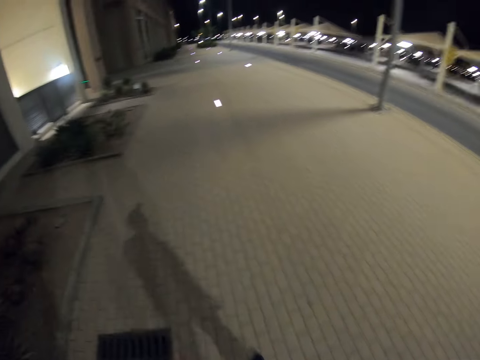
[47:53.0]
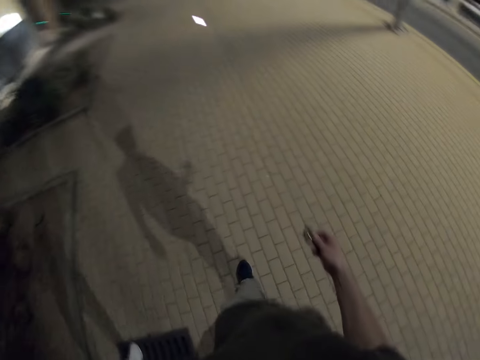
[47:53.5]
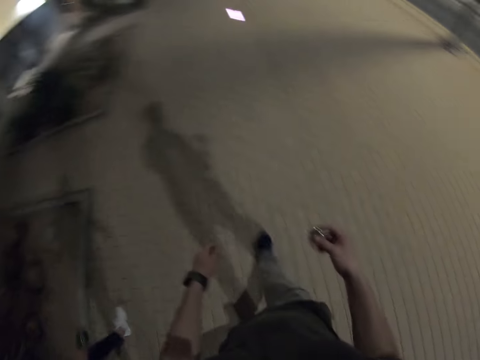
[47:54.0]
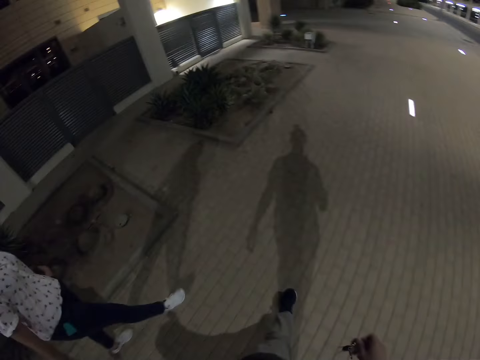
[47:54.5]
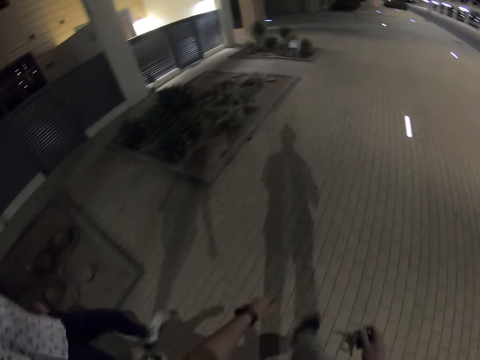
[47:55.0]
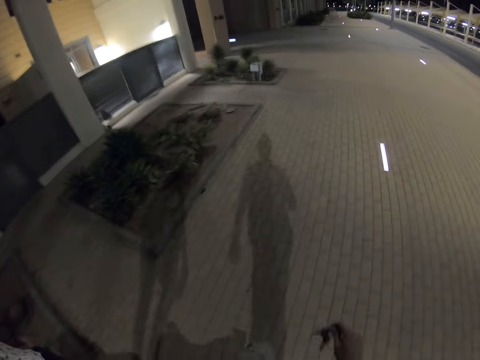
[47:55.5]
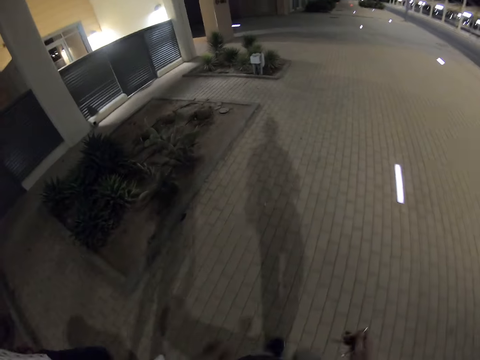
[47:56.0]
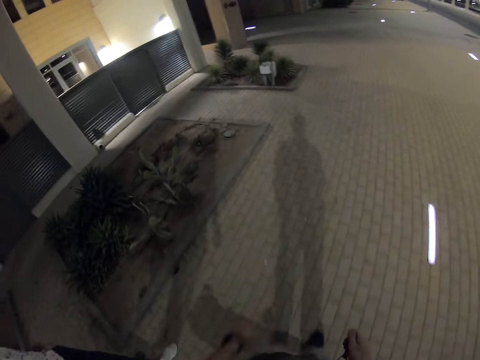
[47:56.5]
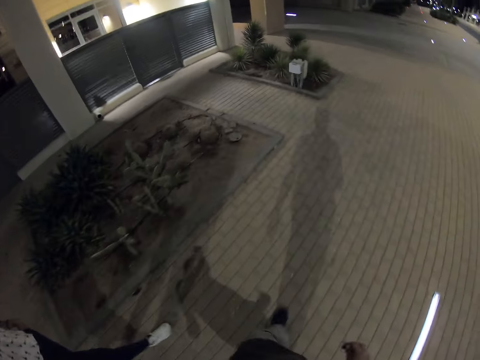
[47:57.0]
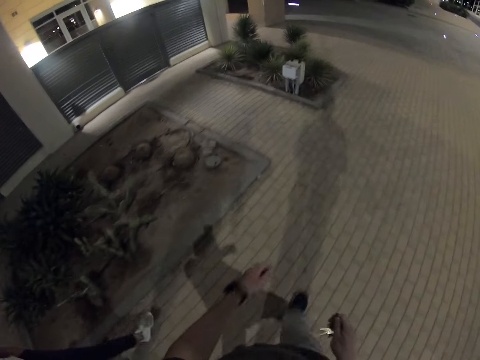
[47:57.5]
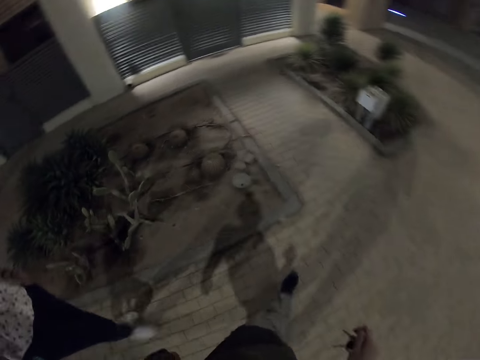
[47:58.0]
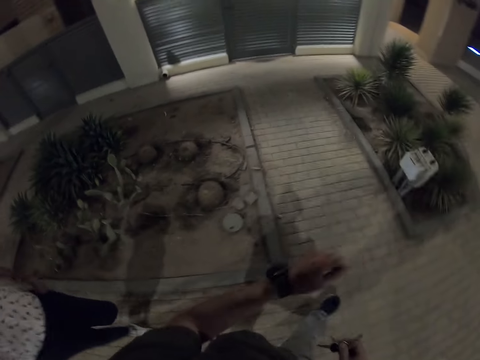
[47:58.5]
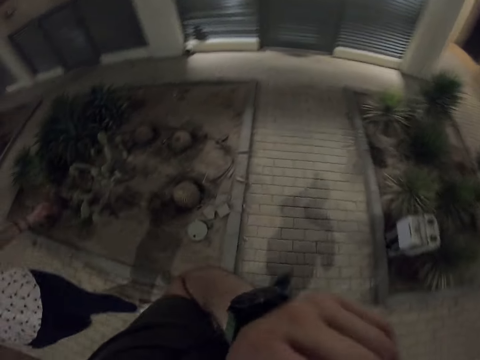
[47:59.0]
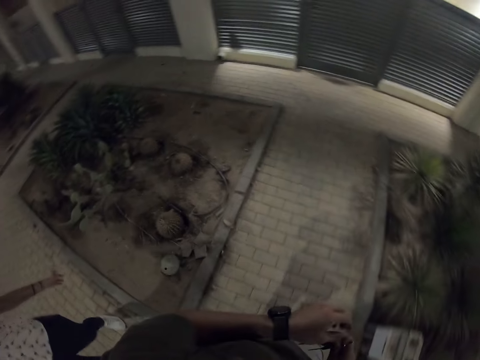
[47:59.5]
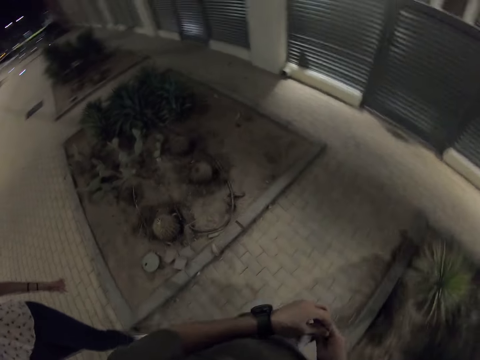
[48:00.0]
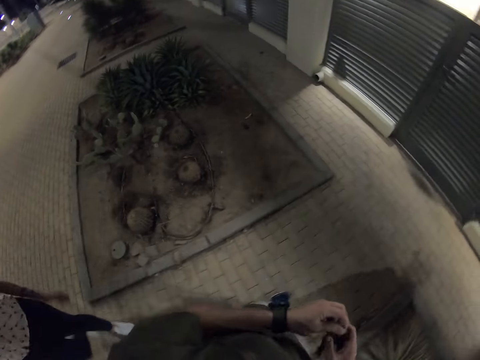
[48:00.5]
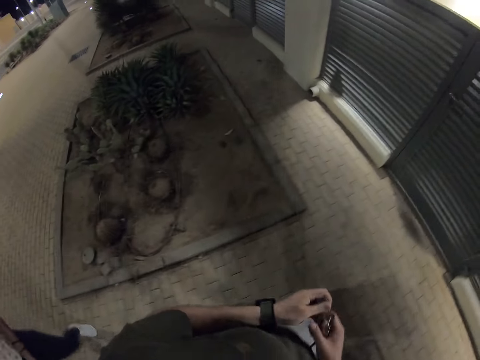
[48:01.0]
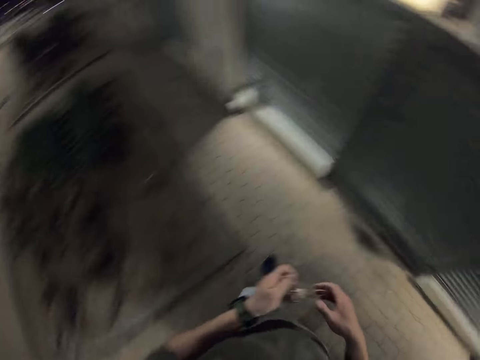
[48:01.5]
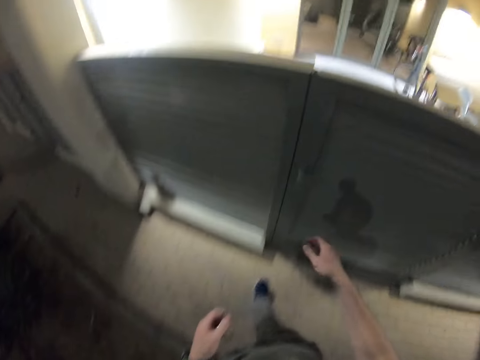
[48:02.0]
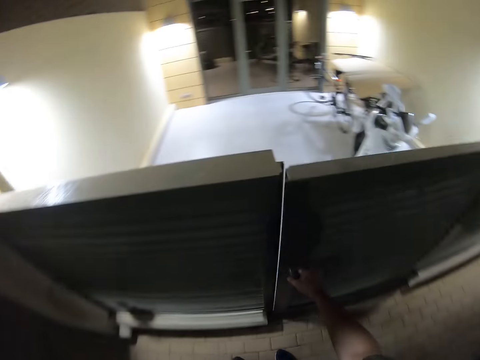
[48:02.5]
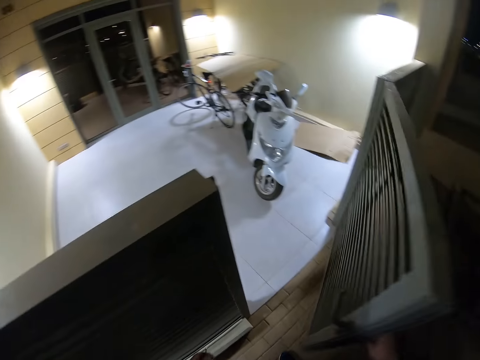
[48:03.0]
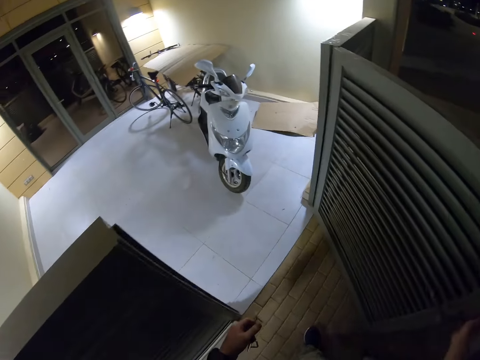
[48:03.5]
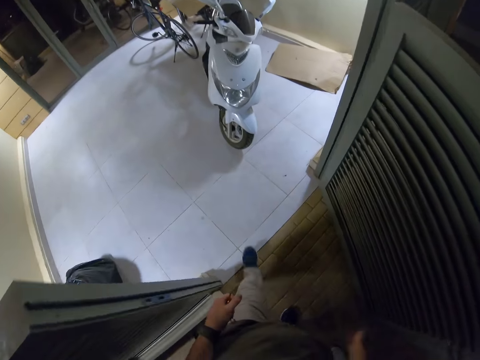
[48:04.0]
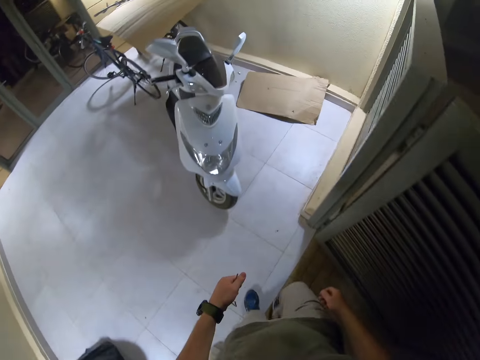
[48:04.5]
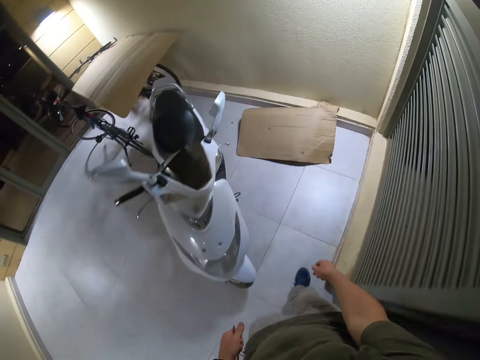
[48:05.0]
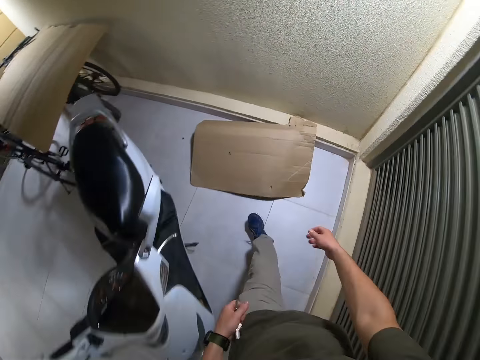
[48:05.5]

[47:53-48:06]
The camera wearer touches the face. They open a gate or door. They walk in the room.

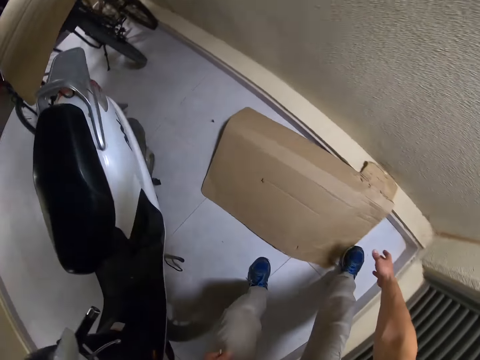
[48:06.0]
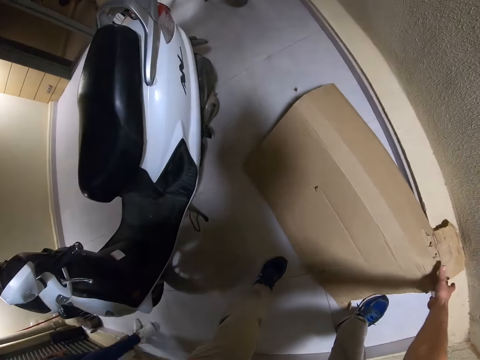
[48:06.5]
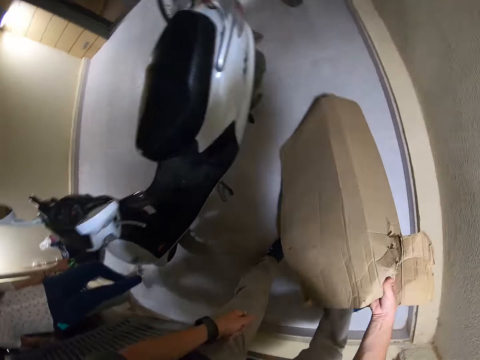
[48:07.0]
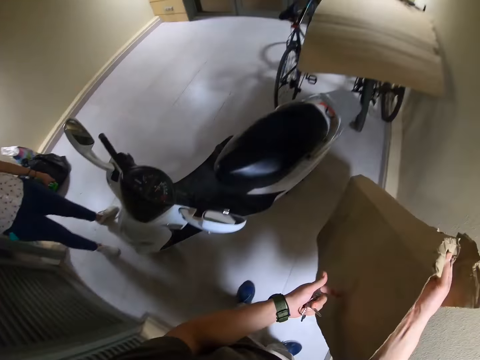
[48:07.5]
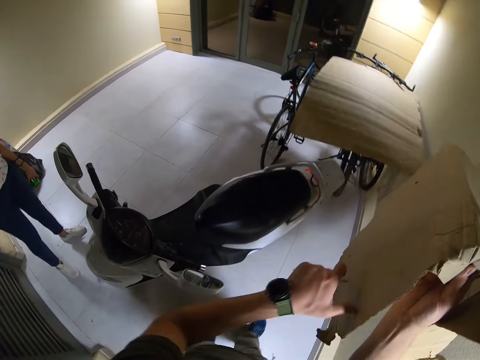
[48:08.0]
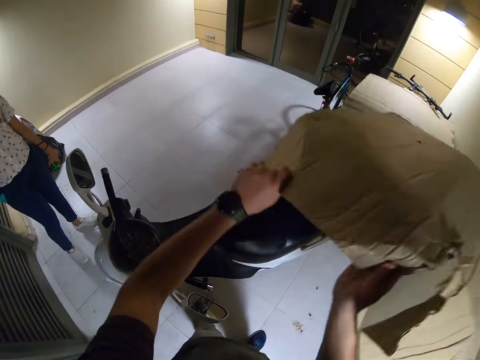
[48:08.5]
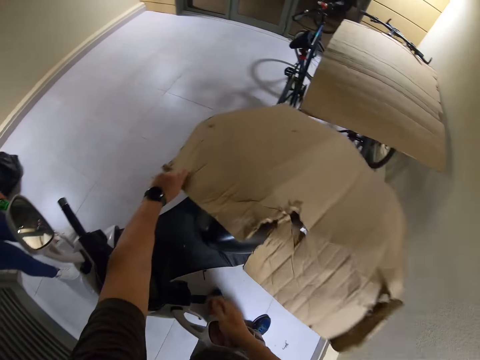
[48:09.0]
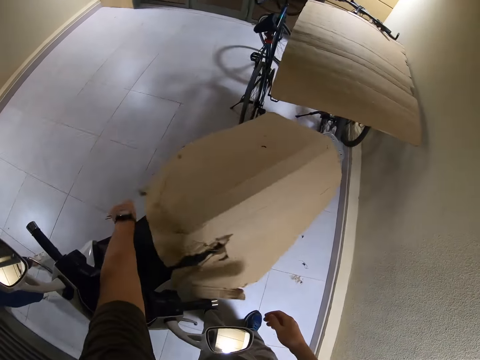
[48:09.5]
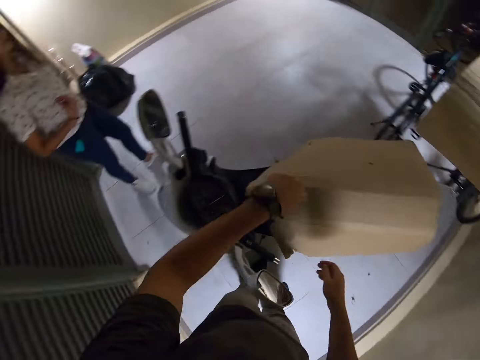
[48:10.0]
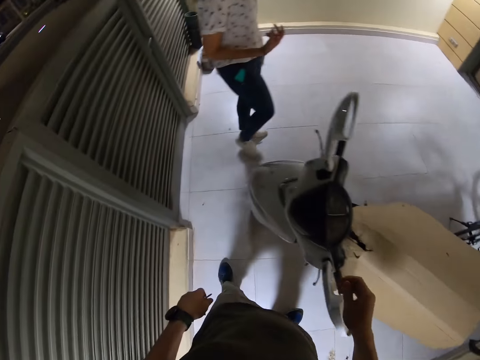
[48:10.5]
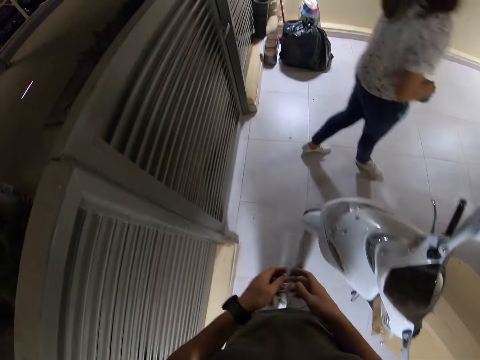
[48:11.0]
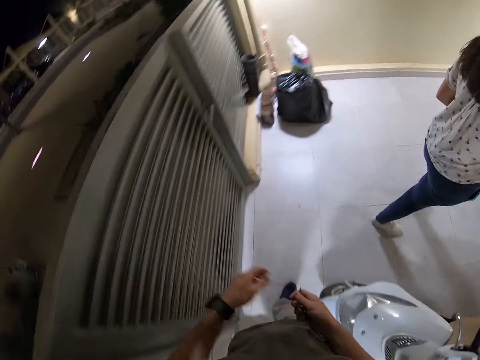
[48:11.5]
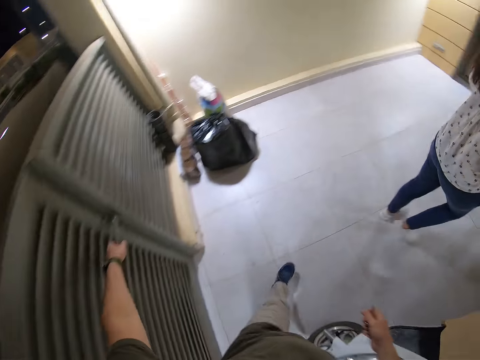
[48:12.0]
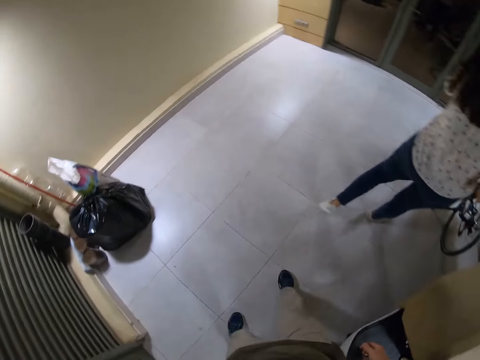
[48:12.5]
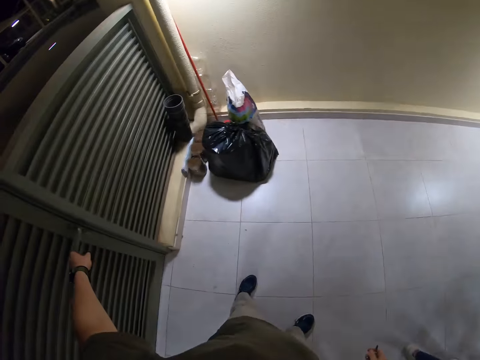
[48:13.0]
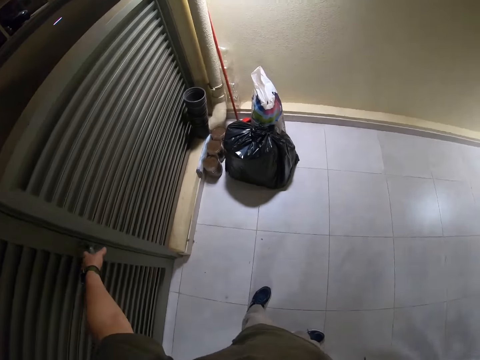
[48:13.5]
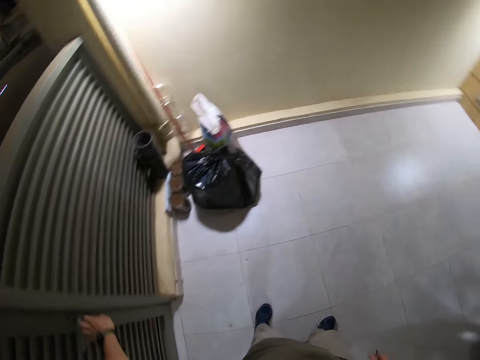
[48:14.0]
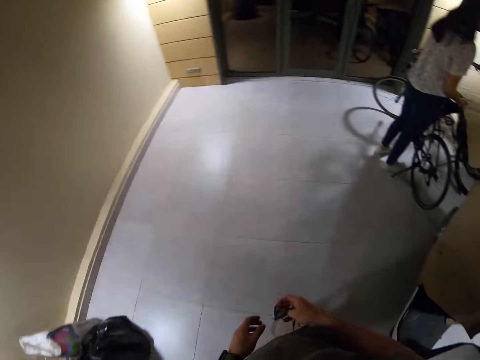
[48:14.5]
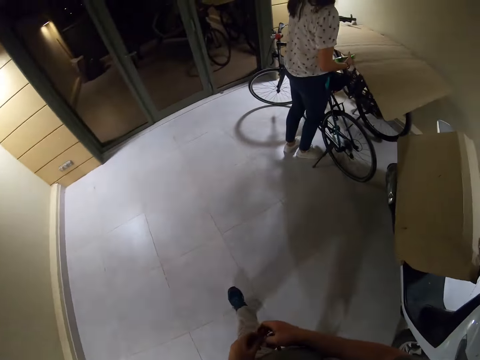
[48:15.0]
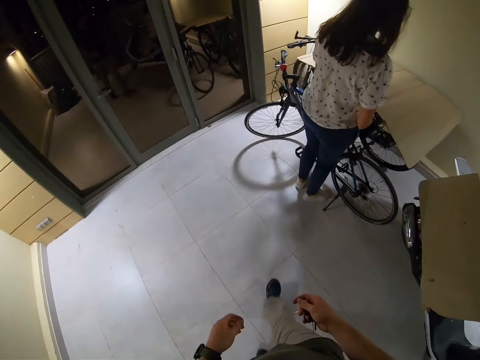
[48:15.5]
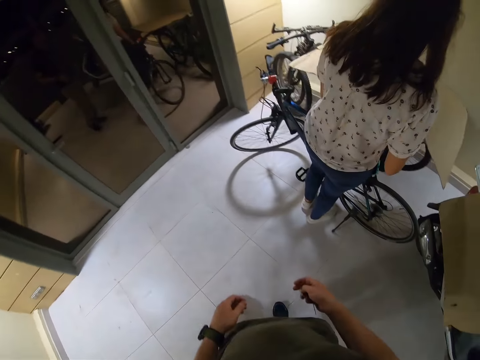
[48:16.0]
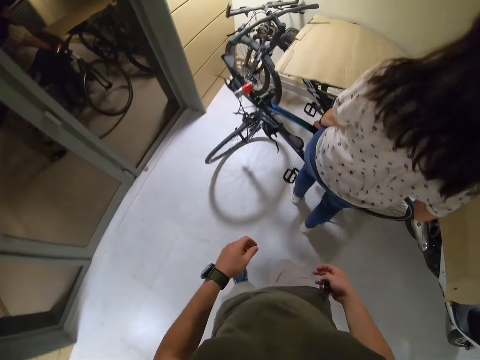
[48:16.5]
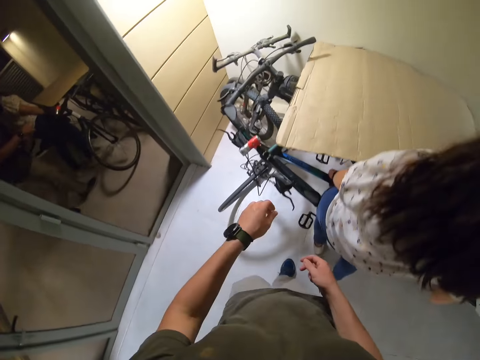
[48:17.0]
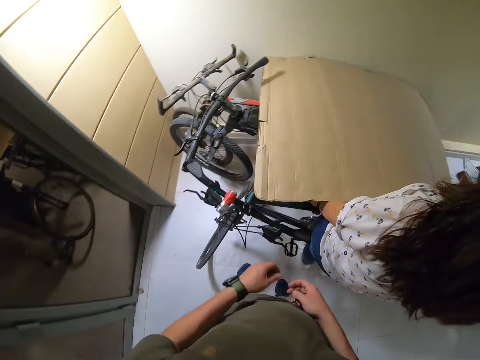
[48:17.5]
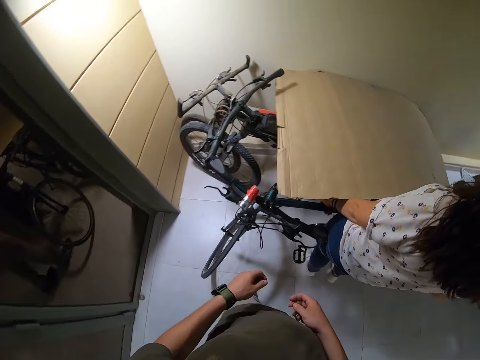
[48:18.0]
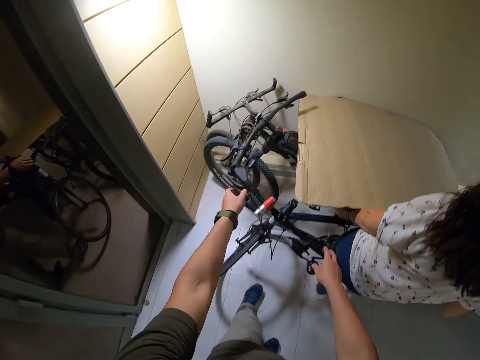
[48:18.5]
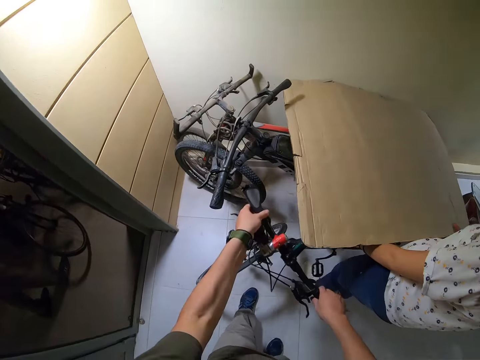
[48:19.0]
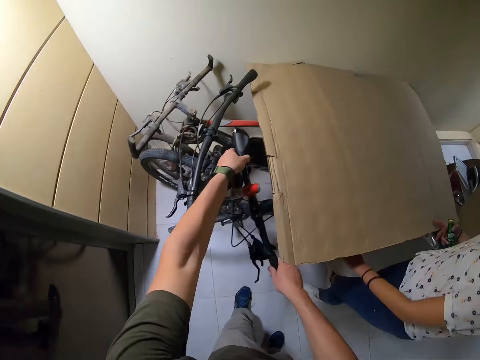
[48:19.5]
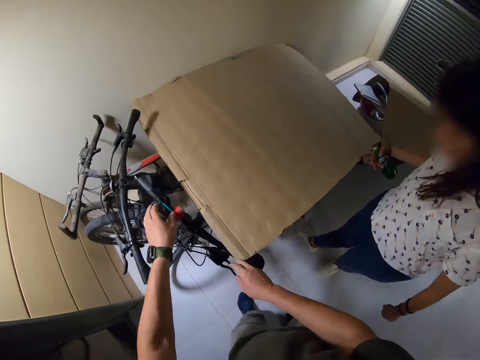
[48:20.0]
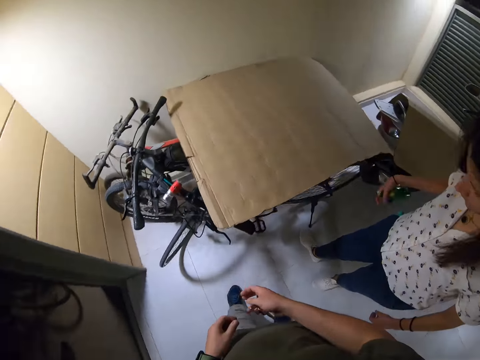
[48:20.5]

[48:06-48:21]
The camera wearer picks up a cardboard from the floor. They cover the motorbike with the cardboard. A woman walks in the room. The camera wearer walks in the room. They pull the door handle. They walk in the room. The woman parks a bicycle. The camera wearer parks a bicycle.
